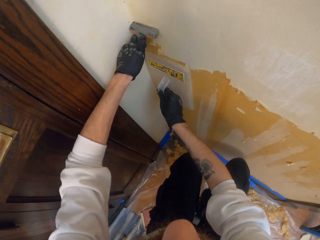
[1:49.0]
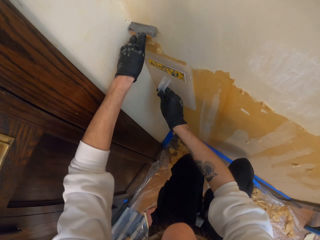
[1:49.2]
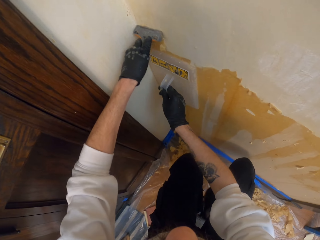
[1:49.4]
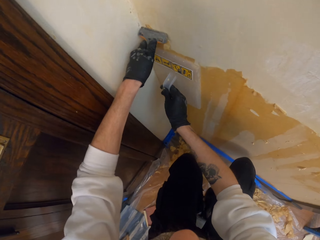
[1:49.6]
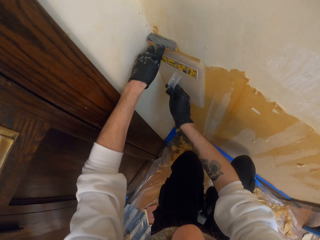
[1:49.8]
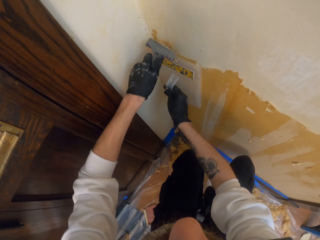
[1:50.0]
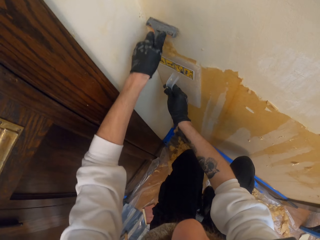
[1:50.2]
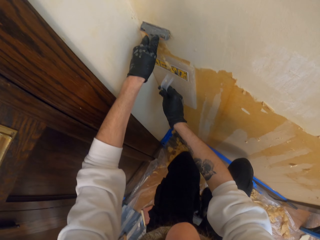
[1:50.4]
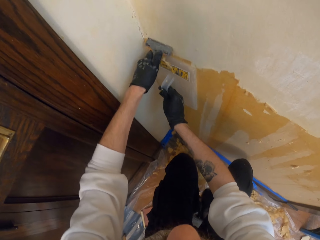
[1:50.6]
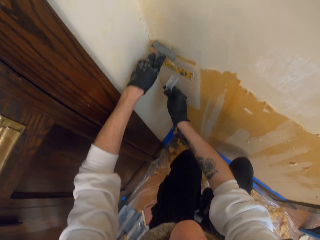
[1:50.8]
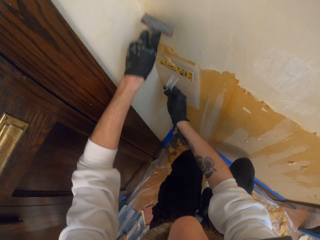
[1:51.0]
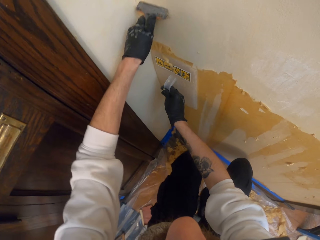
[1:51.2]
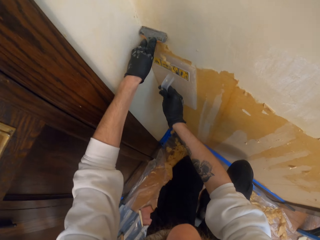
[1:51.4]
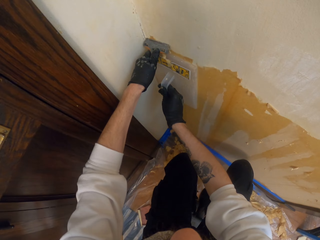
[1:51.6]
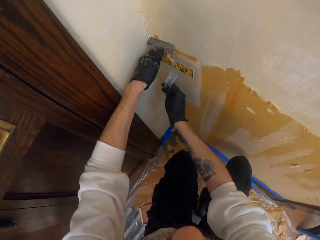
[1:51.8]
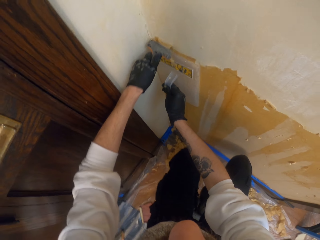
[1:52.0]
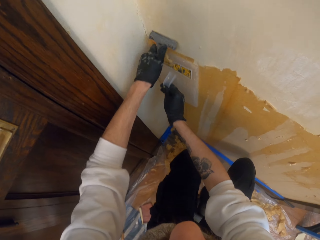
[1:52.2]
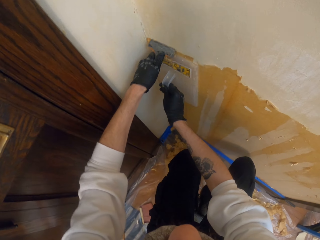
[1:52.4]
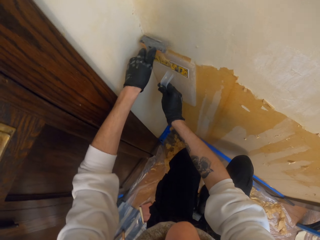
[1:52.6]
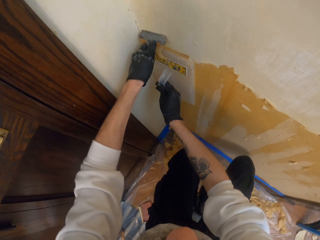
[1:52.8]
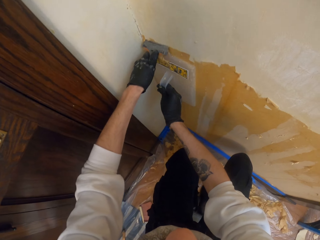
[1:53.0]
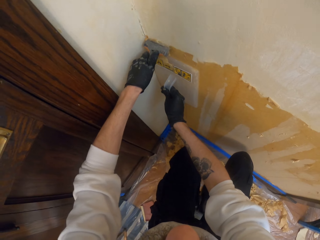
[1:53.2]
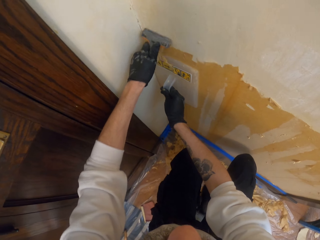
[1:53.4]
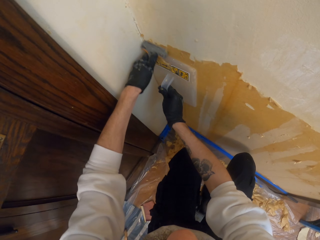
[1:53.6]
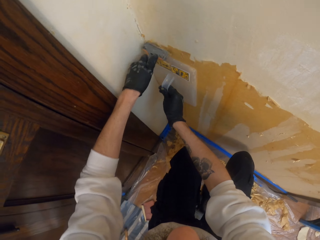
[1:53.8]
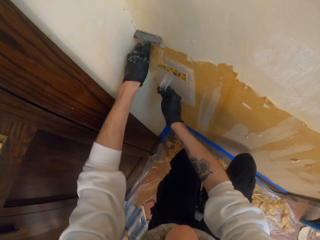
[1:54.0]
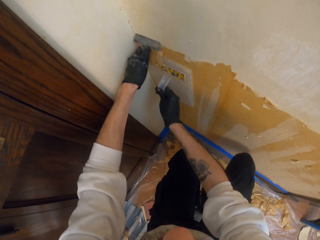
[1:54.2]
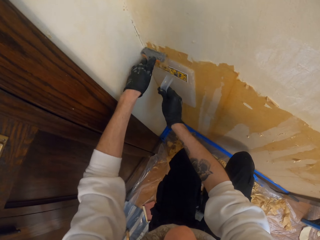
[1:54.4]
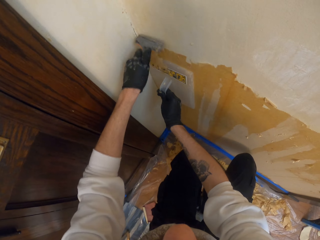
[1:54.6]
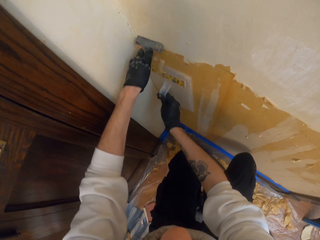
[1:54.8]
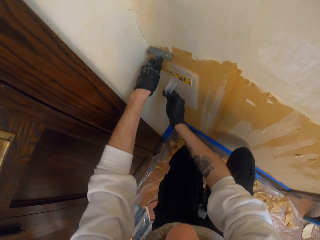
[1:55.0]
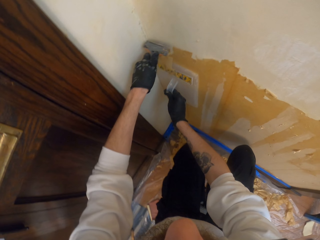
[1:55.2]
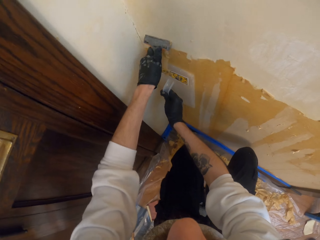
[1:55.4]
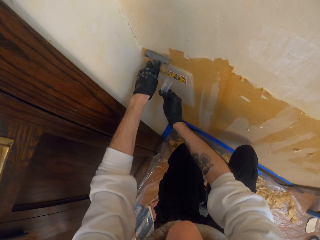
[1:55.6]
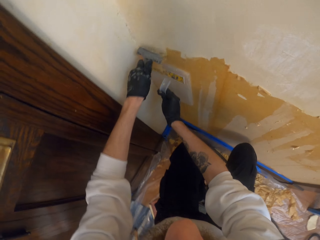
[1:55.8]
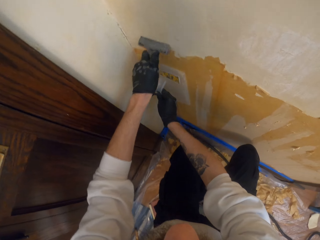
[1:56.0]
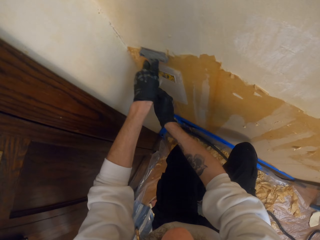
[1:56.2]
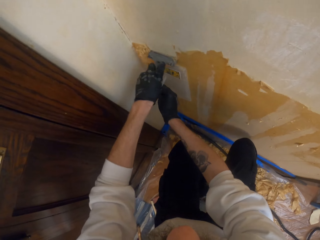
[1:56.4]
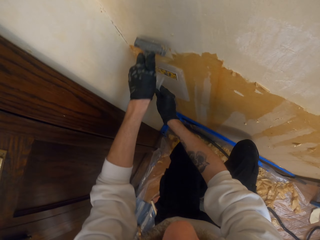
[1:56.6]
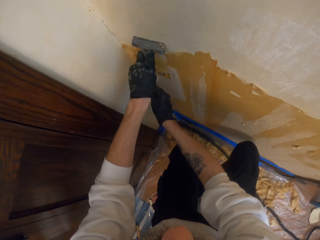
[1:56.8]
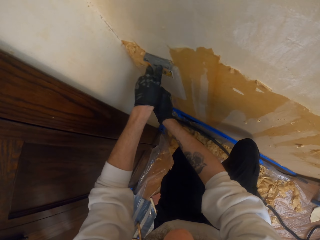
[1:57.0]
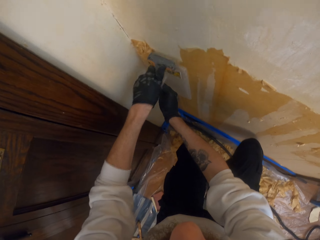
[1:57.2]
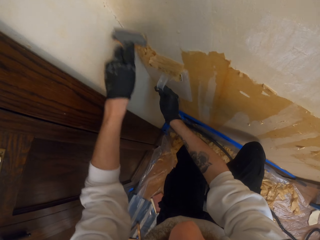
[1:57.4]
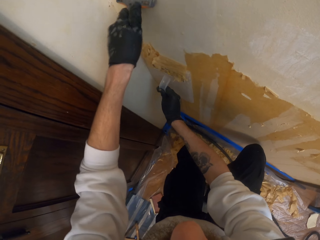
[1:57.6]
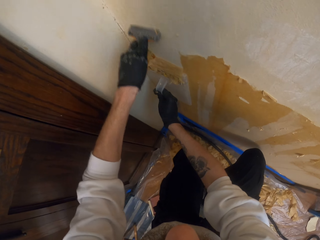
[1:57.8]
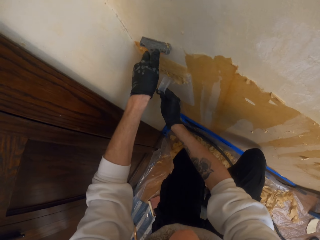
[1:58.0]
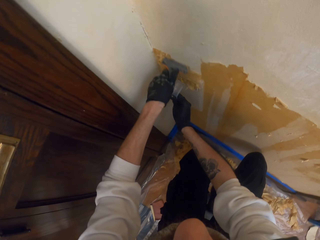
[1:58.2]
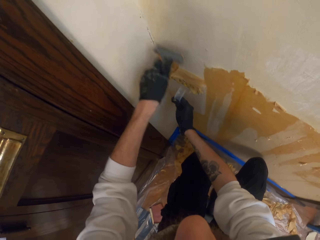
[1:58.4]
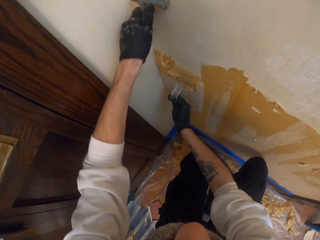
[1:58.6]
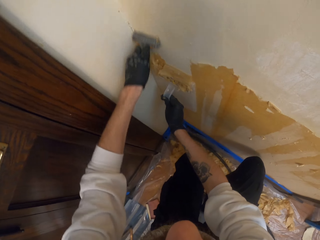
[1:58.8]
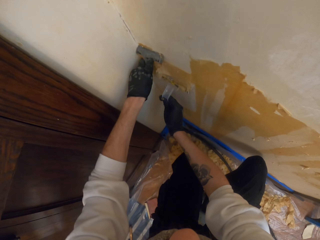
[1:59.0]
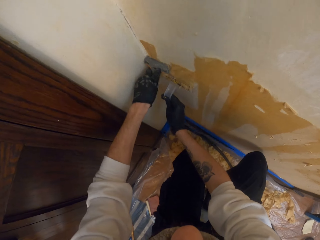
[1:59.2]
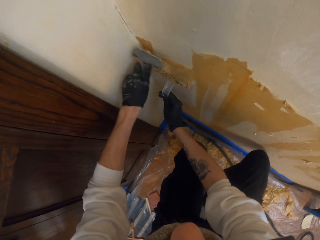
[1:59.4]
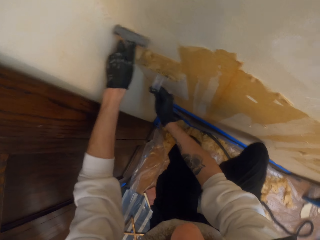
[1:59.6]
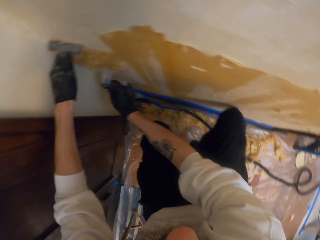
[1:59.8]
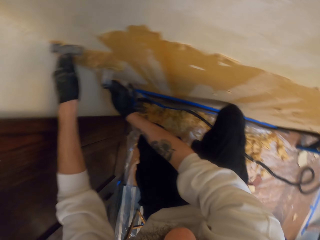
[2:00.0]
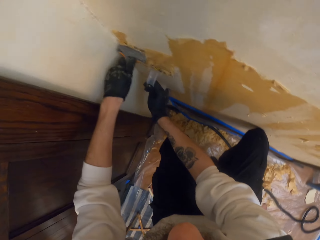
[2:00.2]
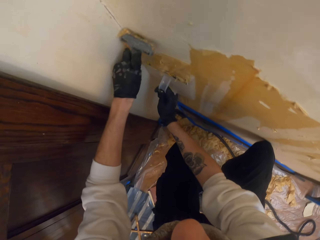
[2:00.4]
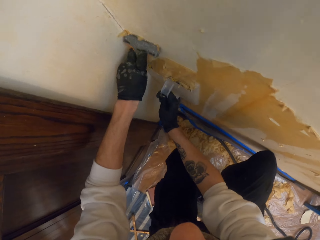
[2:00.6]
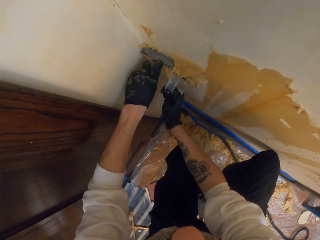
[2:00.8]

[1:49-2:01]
The camera wearer scrapes off the glue from the wall using the scraper. They remove some paint from the wall. They move the wallpaper steamer.

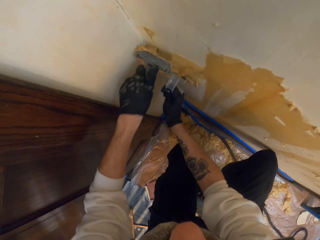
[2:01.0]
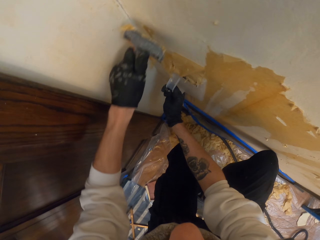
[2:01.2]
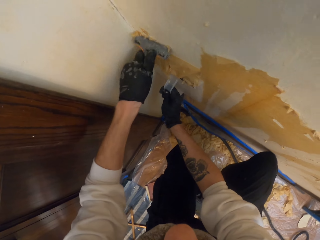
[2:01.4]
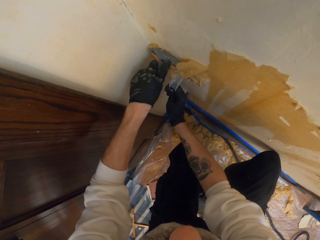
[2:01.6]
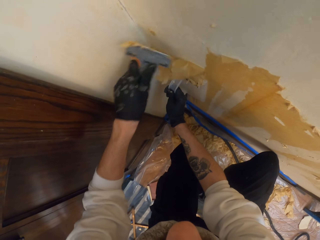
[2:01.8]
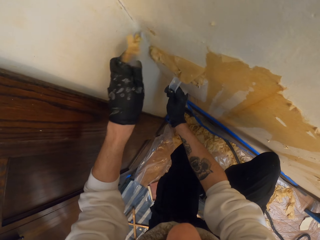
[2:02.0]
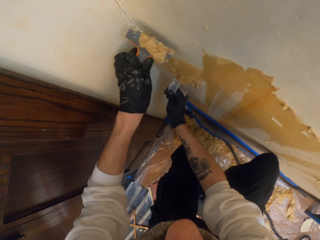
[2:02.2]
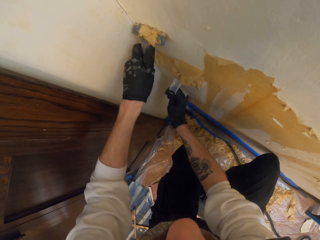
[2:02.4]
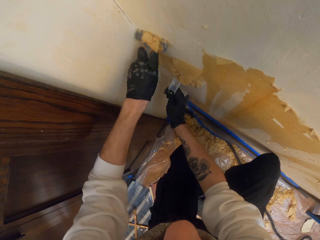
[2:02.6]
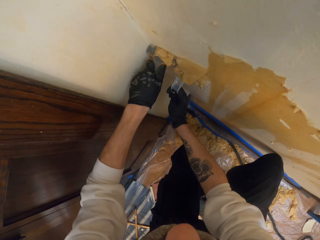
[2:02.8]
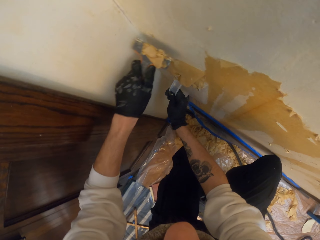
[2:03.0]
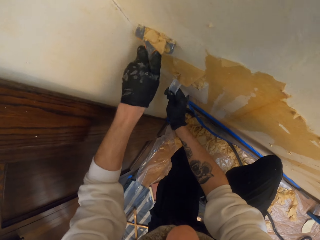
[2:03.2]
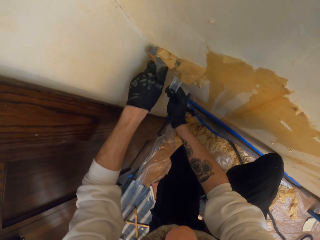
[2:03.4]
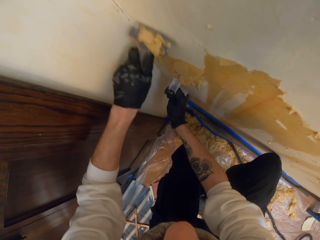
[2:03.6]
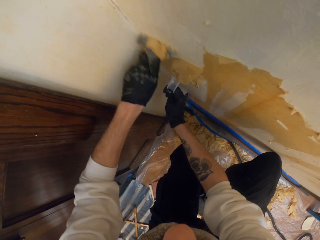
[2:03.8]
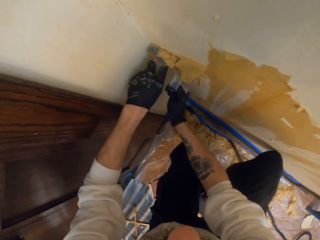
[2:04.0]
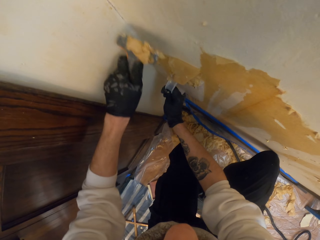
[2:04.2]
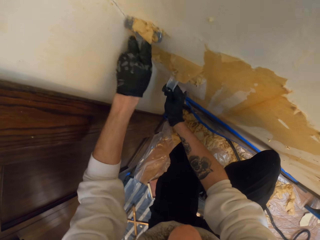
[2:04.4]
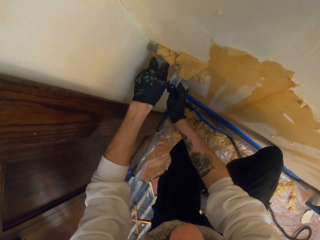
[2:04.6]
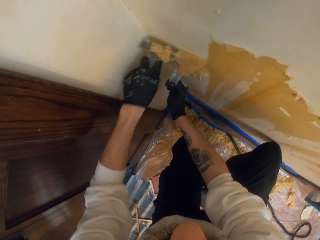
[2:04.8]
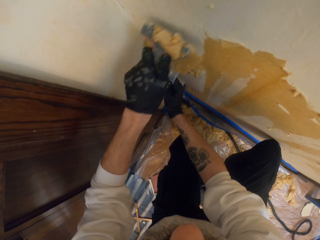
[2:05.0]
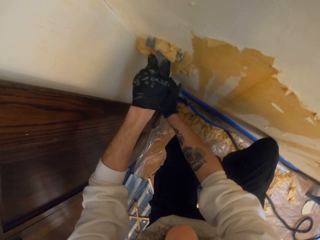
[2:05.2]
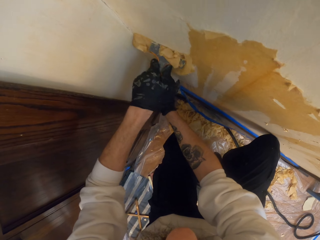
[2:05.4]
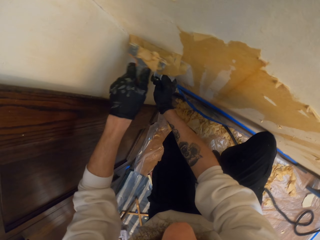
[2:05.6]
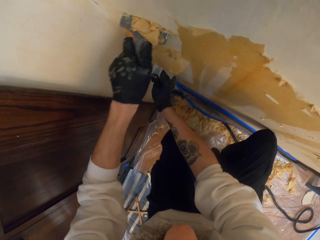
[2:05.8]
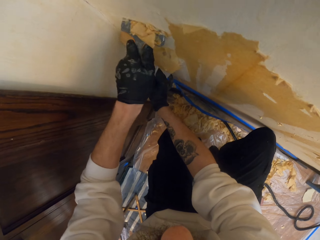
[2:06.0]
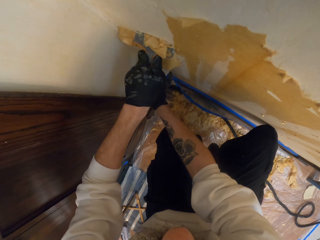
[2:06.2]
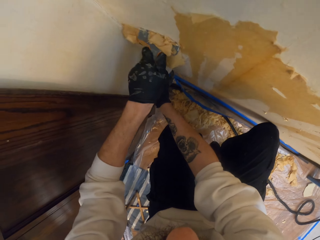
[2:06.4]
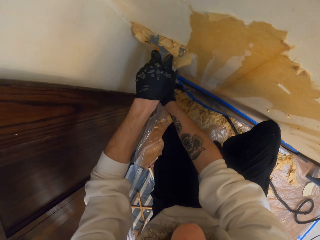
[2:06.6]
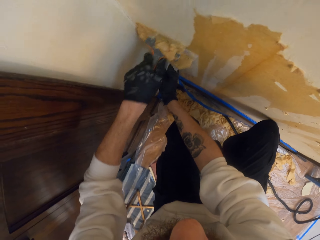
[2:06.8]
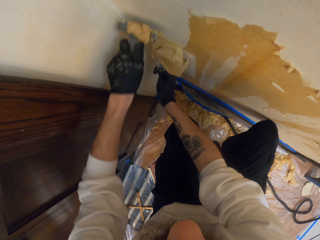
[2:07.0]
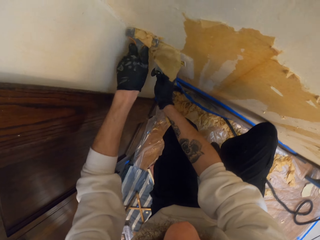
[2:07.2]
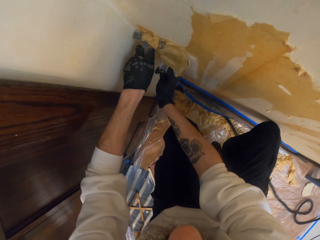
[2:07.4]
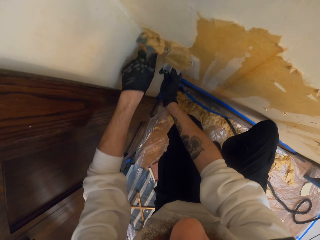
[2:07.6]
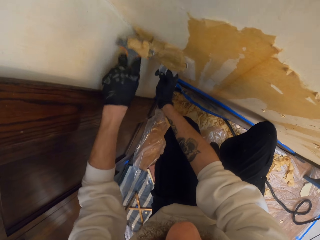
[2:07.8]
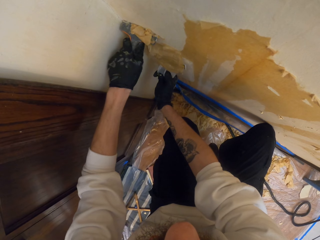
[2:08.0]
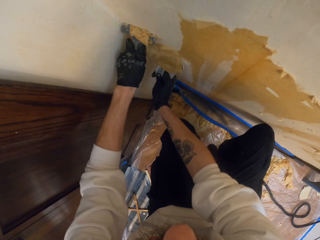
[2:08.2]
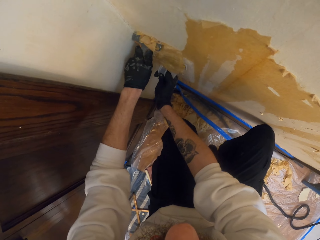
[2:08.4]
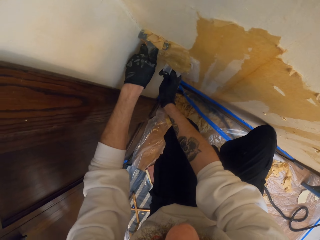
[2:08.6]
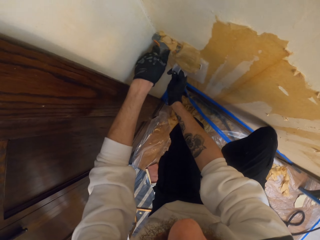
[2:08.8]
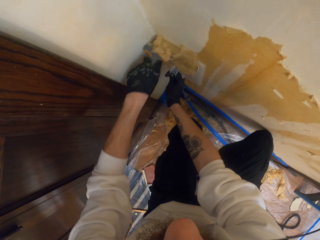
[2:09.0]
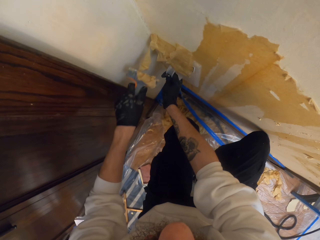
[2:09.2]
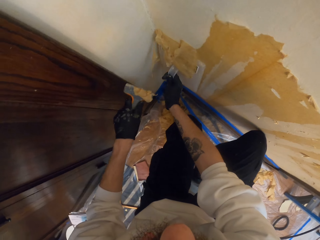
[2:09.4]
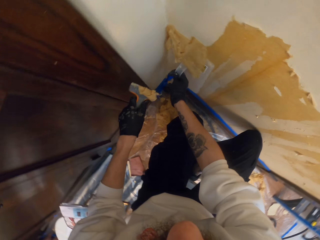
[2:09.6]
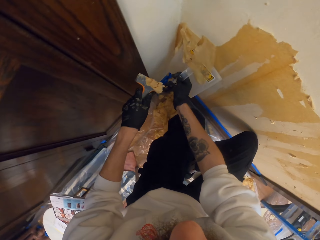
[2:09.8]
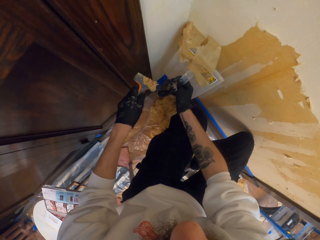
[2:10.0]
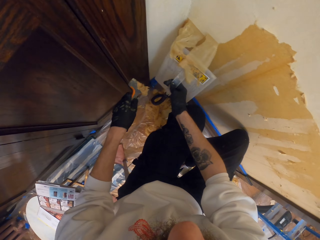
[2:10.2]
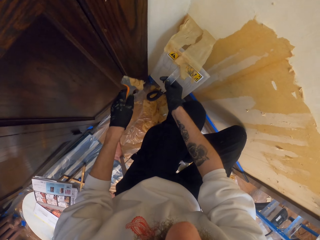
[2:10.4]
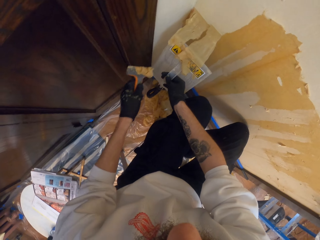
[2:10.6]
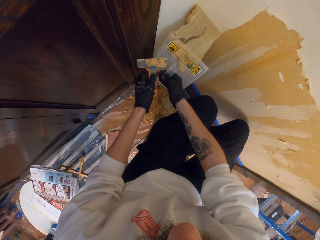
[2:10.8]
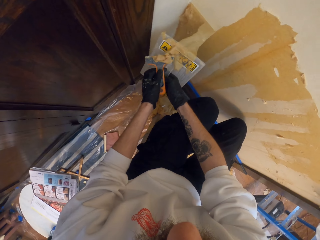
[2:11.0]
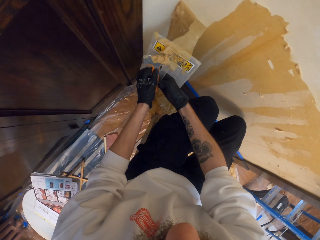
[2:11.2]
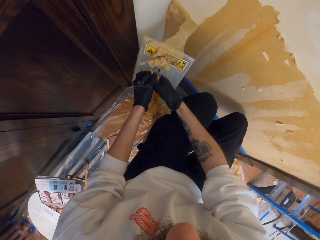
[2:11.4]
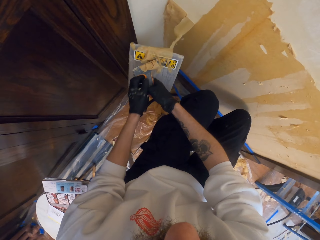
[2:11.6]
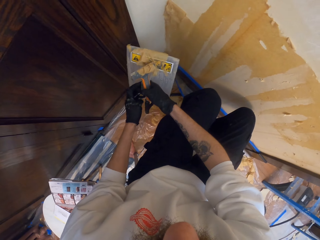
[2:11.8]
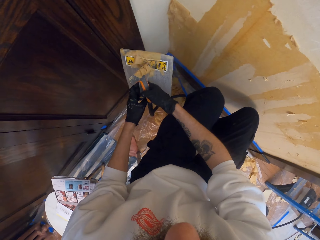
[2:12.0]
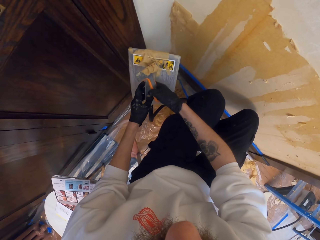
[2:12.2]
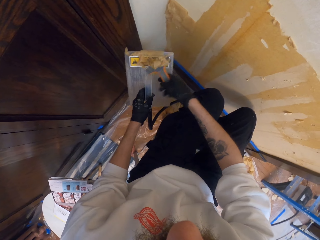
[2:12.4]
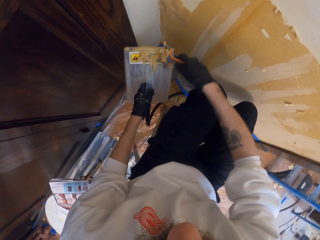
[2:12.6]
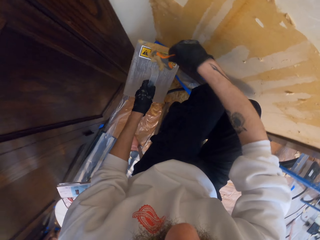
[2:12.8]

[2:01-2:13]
The camera wearer removes the wallpaper steamer from the wall. He transfers the scraper to his right hand and the steamer to his left hand.
